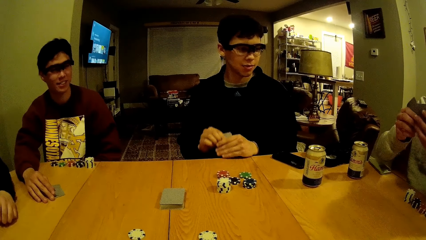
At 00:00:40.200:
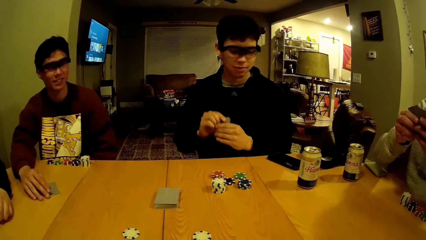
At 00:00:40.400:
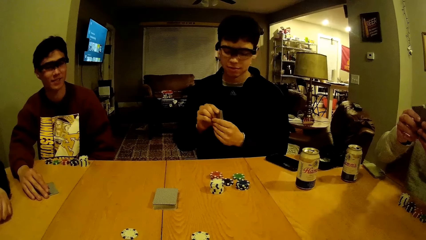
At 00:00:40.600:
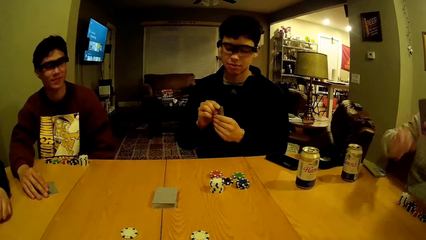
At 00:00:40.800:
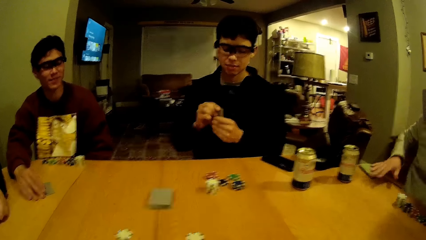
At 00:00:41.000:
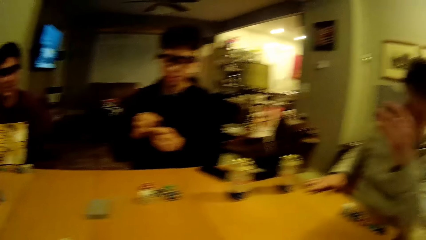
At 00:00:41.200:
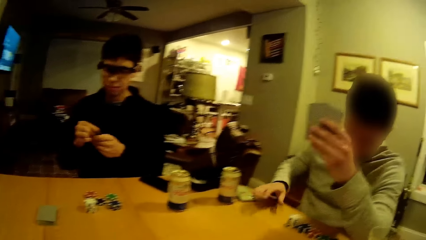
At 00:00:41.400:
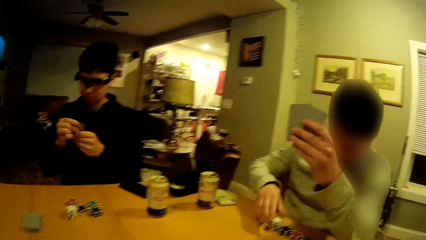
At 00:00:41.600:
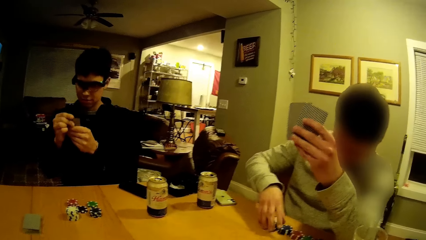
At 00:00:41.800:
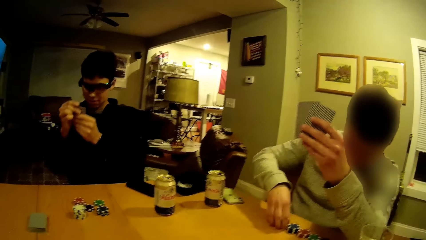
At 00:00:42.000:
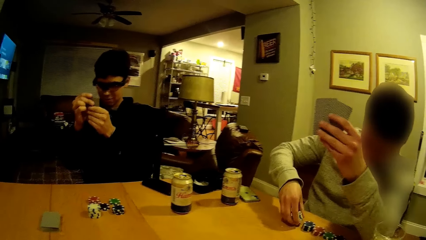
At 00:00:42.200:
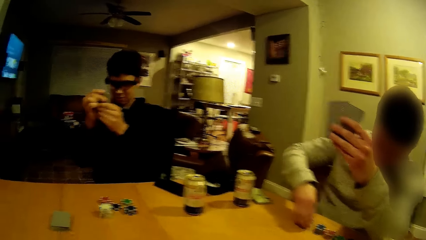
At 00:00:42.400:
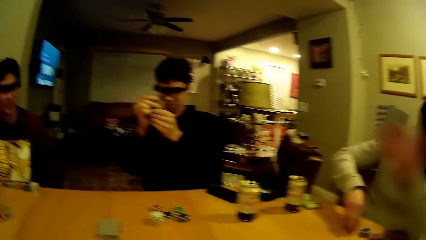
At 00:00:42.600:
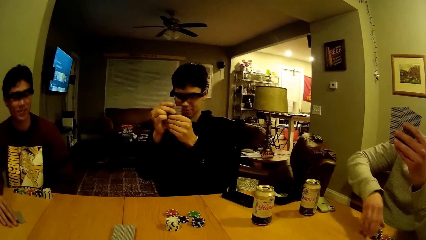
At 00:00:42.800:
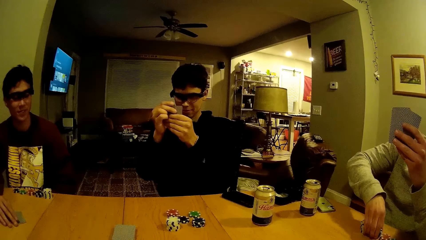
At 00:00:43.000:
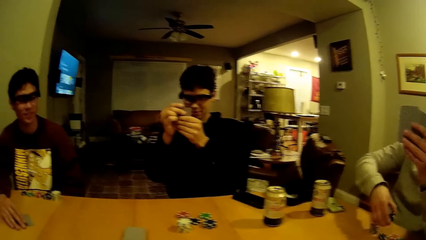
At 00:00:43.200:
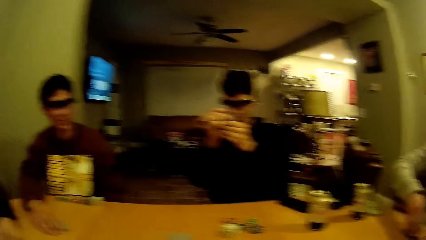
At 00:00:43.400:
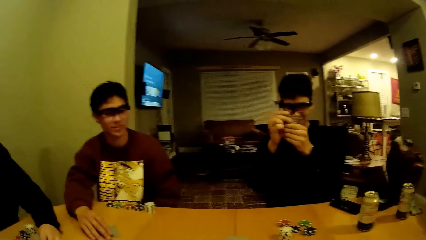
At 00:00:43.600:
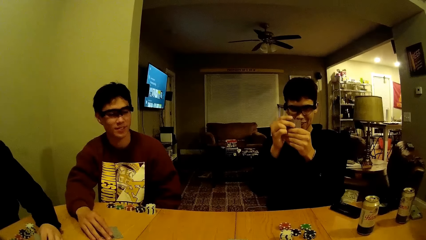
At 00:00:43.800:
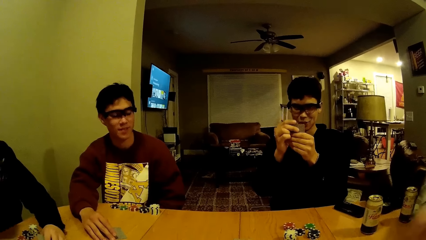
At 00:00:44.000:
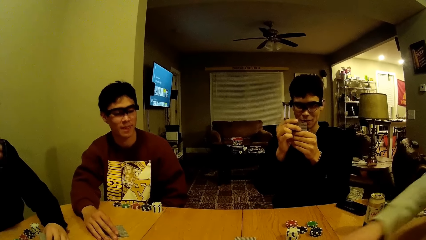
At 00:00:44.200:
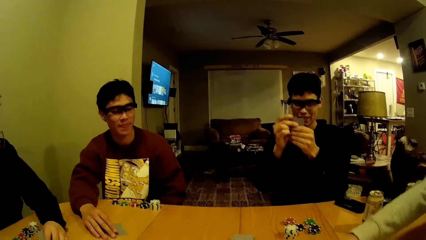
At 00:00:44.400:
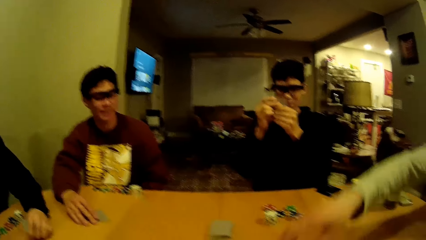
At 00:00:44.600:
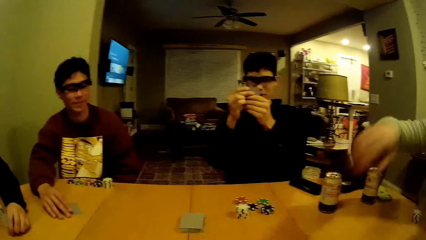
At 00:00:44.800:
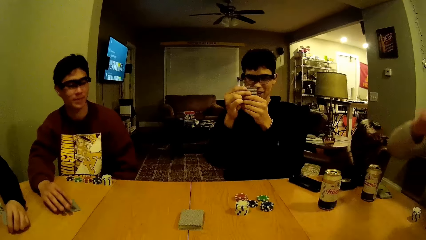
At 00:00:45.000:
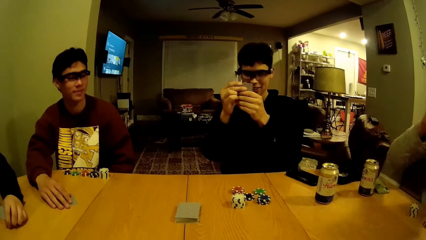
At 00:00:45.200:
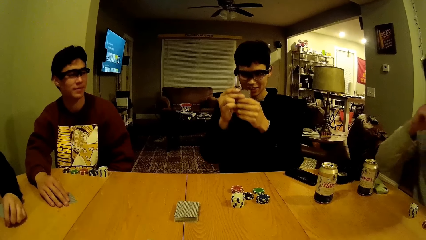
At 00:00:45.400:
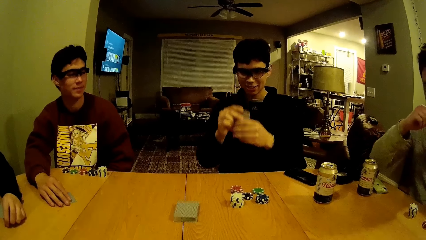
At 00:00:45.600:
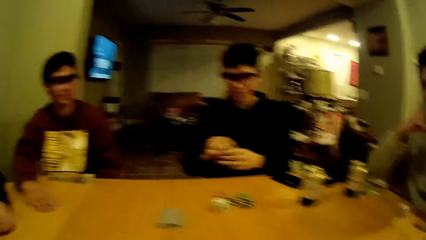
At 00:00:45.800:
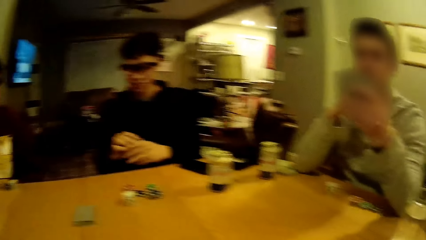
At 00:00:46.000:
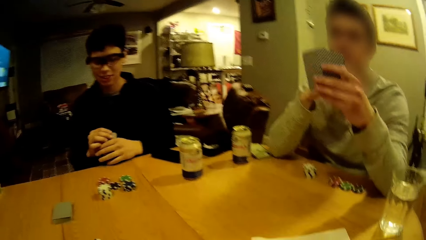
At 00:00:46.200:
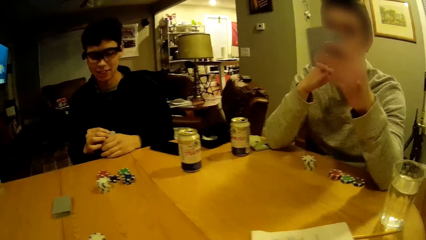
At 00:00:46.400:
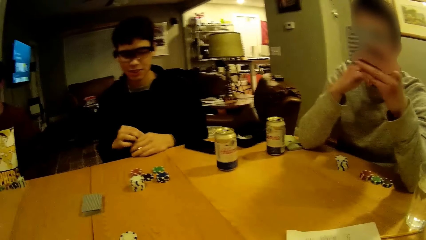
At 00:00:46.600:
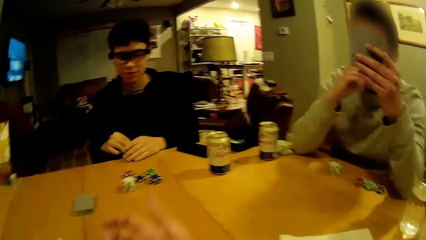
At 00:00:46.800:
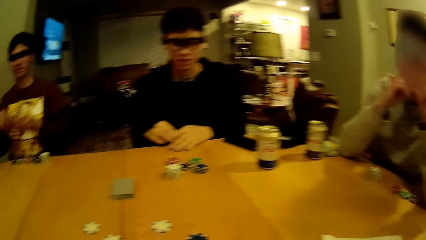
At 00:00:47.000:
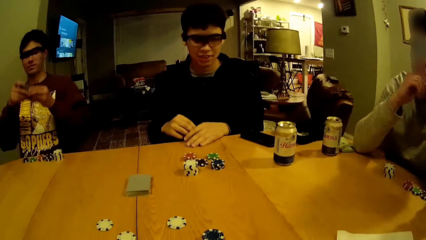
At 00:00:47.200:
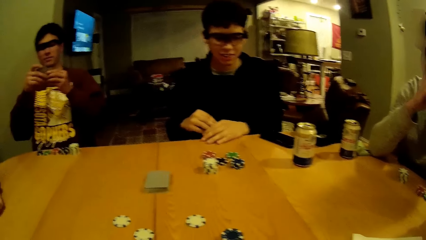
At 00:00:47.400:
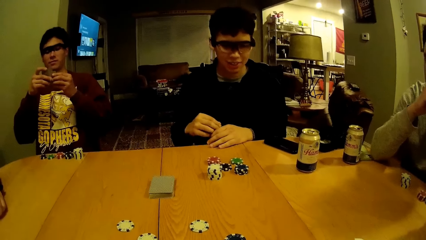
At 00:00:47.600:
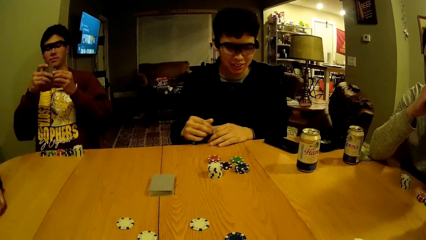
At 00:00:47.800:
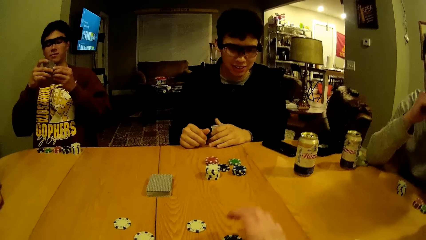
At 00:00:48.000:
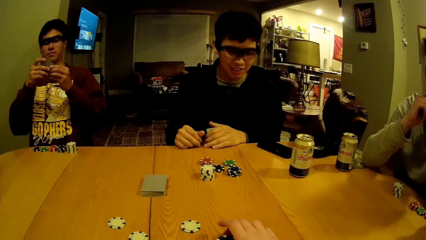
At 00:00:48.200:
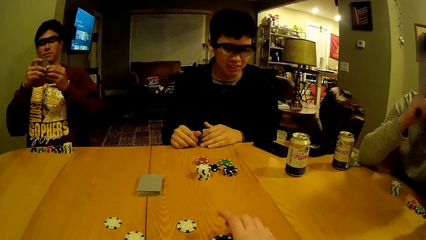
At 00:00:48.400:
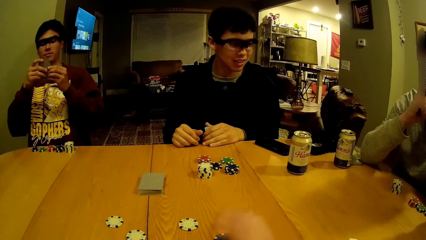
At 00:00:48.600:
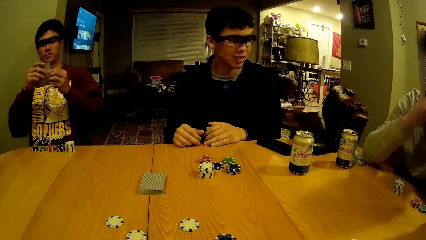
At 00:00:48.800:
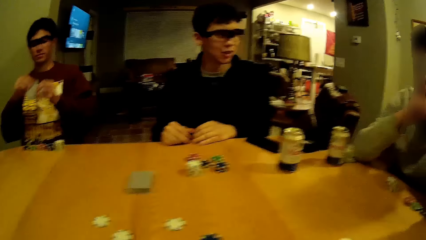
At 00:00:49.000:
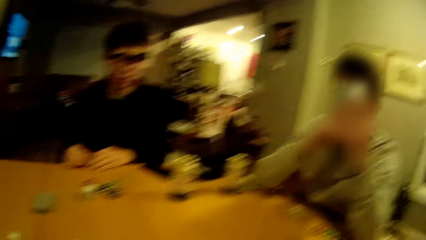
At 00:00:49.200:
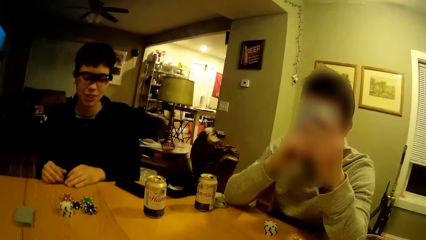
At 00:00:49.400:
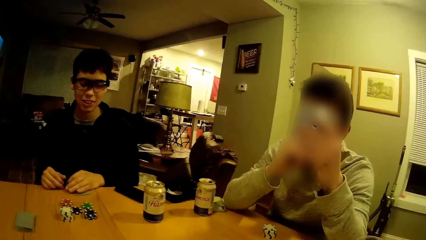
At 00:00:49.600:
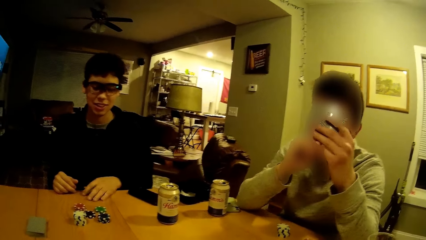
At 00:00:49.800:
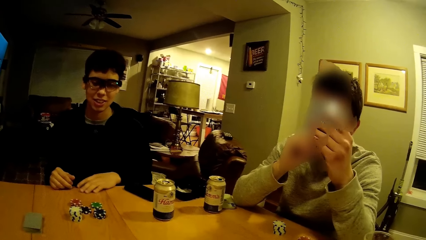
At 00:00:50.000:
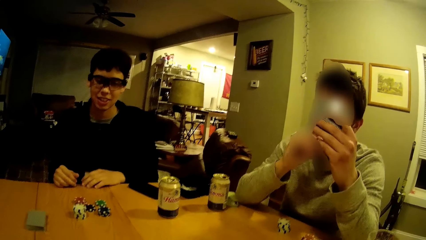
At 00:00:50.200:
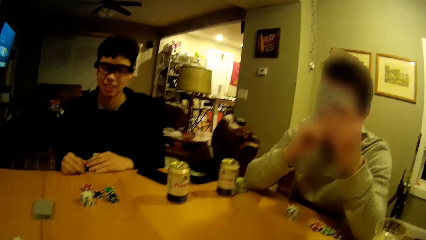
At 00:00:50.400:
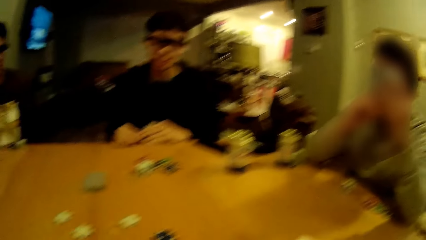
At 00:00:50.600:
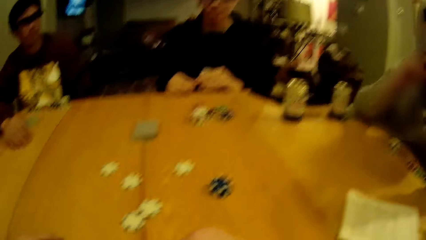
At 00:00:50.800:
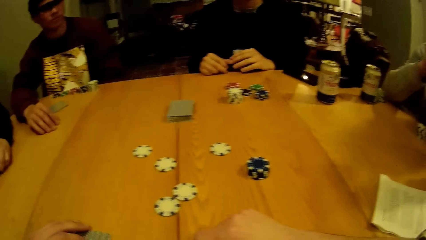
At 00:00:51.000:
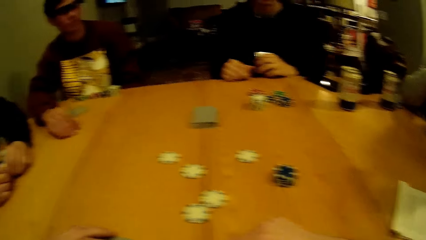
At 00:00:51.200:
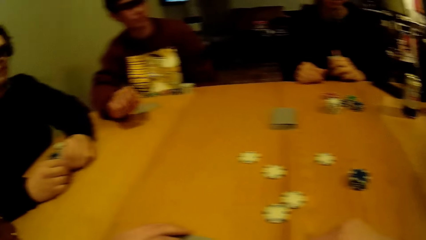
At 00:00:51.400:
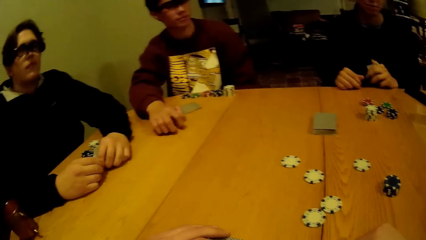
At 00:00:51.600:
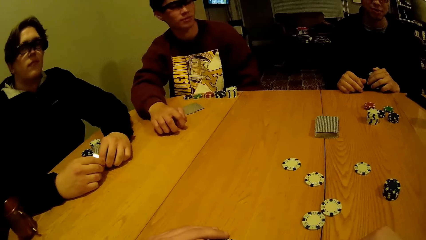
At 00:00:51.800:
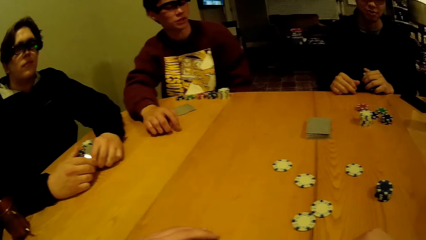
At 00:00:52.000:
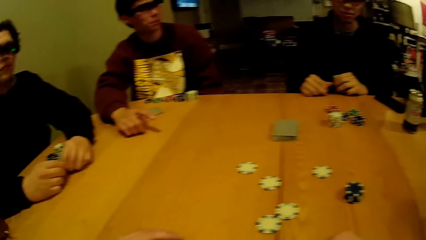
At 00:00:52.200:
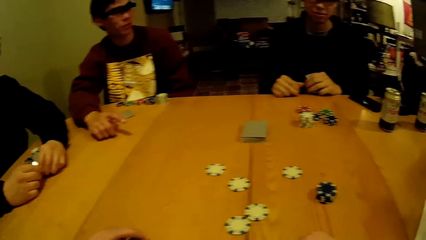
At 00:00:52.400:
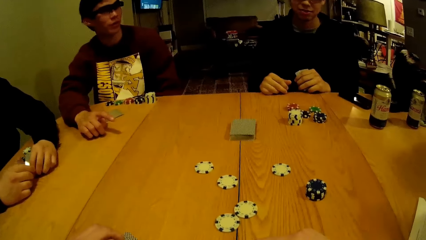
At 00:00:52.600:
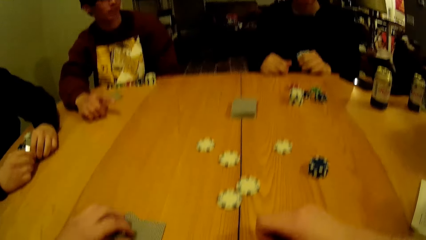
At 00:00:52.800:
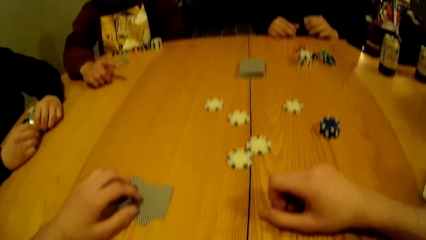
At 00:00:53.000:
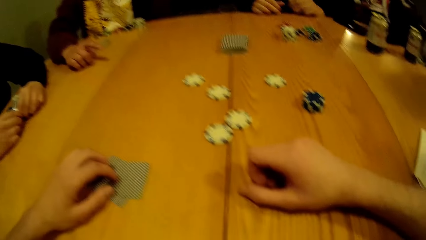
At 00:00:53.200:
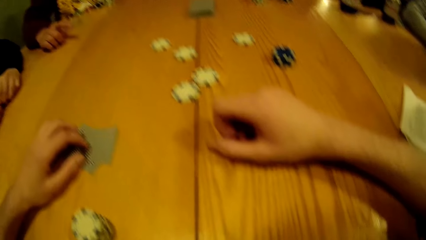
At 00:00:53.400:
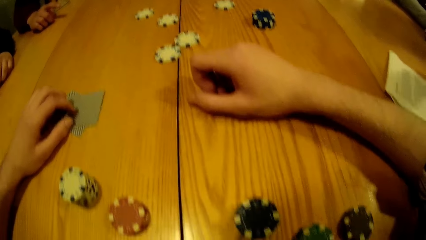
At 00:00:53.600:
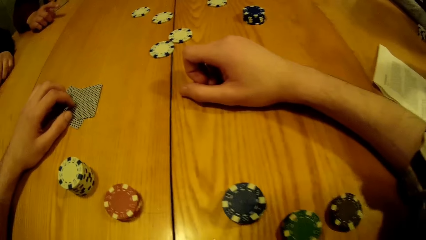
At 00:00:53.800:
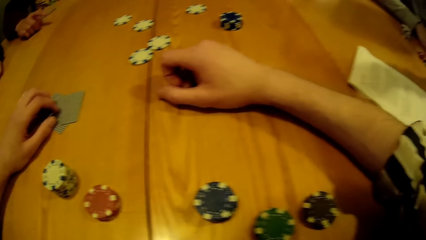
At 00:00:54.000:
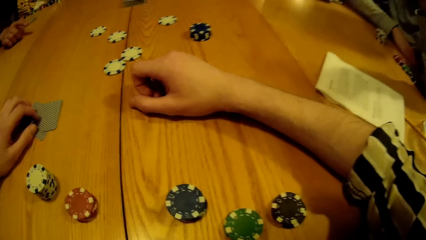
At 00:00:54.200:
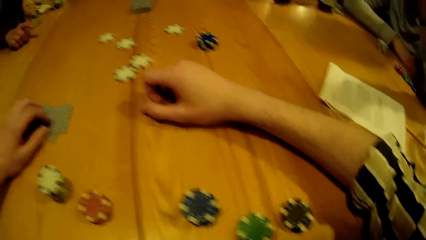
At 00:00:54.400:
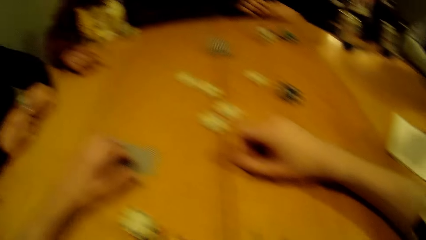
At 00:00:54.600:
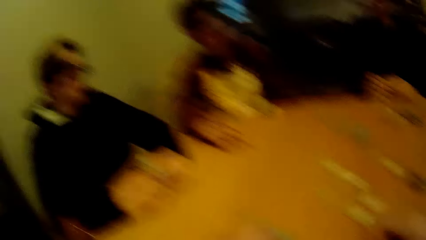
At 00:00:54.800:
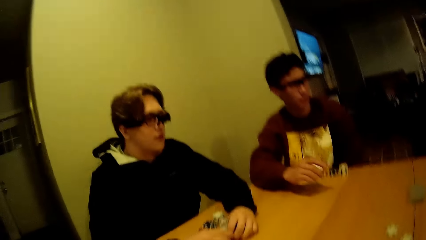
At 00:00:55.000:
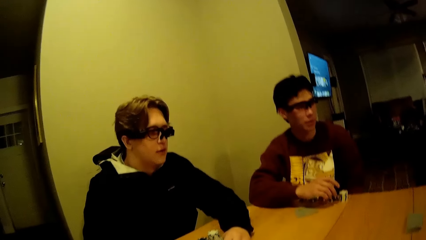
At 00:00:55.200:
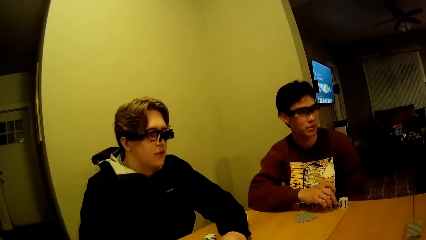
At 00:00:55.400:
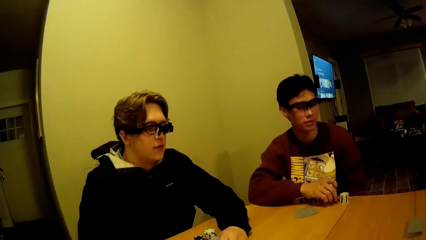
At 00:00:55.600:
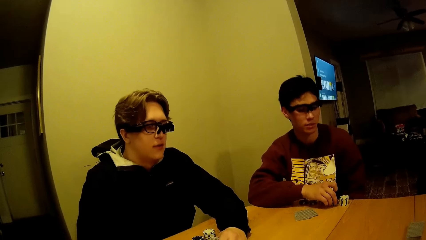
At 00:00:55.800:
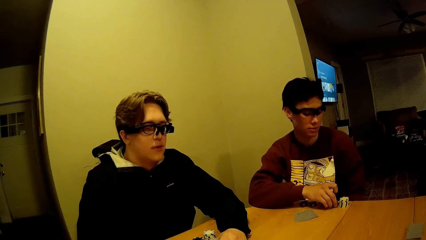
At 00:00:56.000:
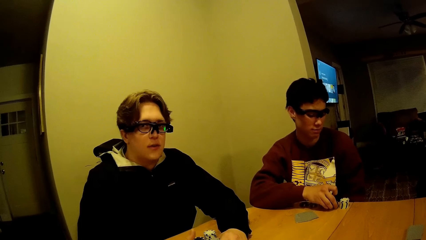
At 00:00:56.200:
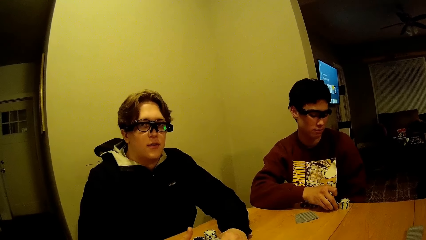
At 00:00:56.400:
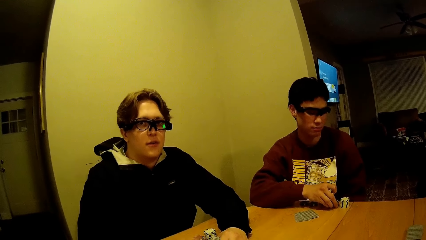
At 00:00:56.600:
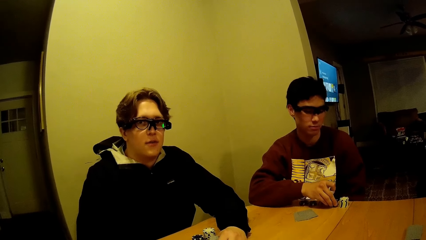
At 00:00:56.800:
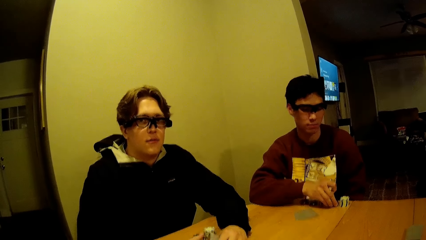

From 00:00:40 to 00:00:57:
The second man holds the cards. The fourth man places his right hand on the table, removes his right hand from the table, and holds the cards. He picks some poker chips from the table with his right hand, holds the chips, drops some poker chips on the table with his right hand, moves his hand on the table, and rests his right elbow on the table. The first man places his left hand on the table. The camera wearer hits his right hand on the table. He moves his hand on the table and adjusts some poker chips on the table. The second man taps his right hand on the table. The camera wearer looks at the chips.
